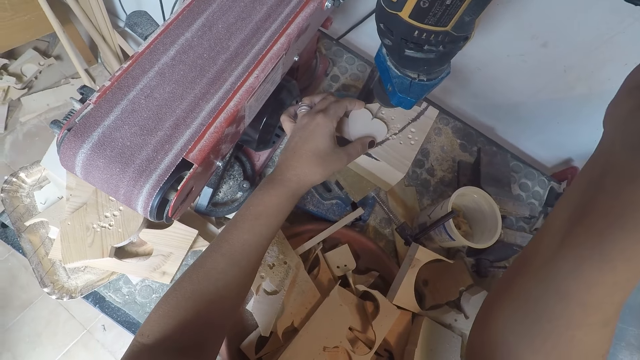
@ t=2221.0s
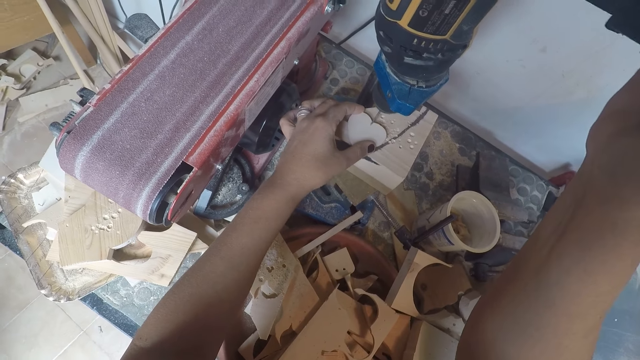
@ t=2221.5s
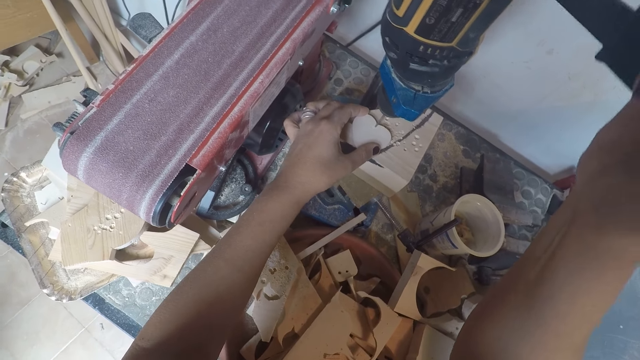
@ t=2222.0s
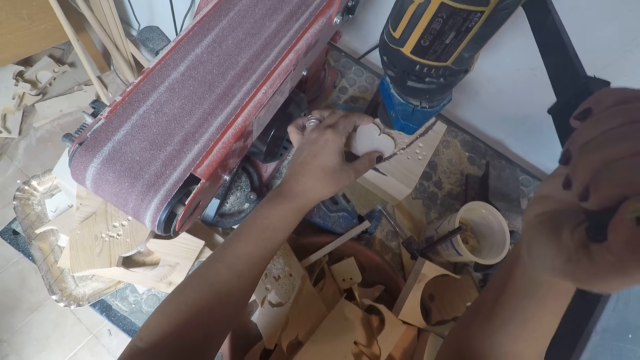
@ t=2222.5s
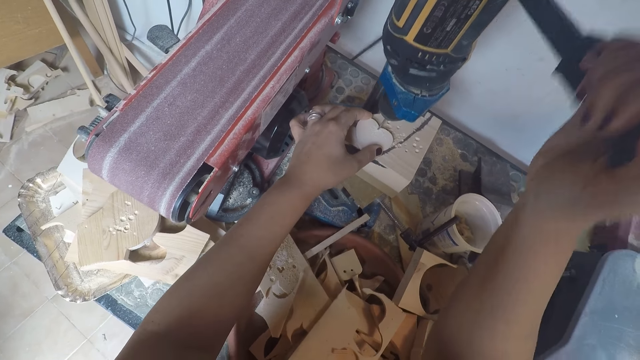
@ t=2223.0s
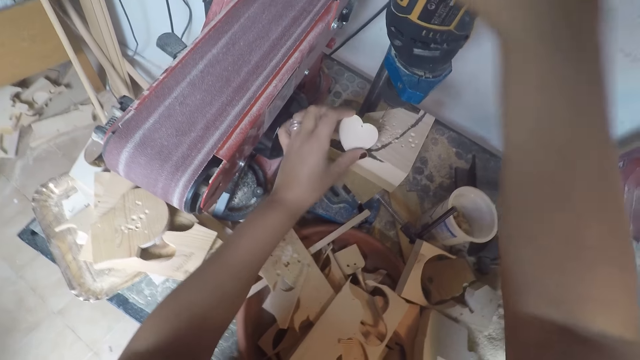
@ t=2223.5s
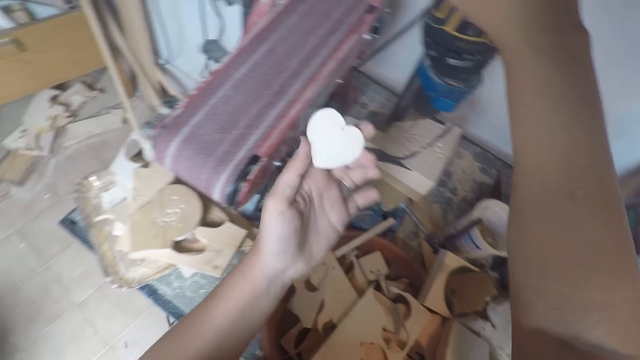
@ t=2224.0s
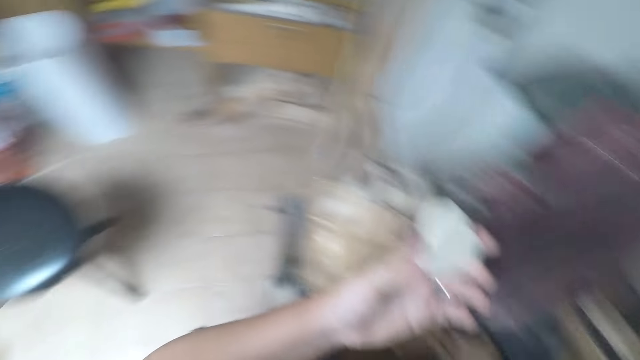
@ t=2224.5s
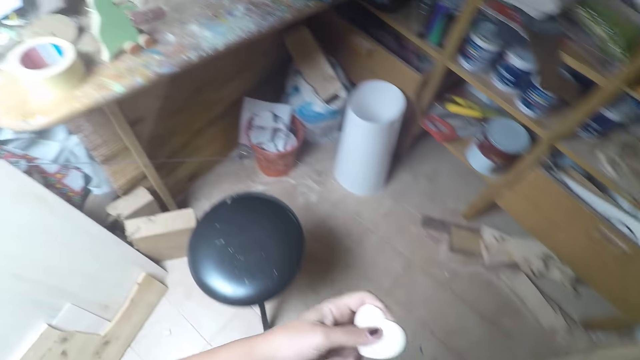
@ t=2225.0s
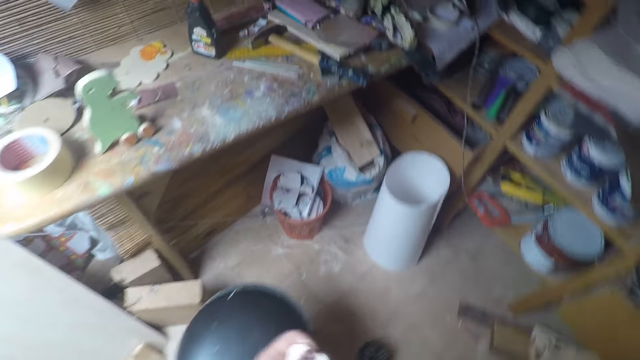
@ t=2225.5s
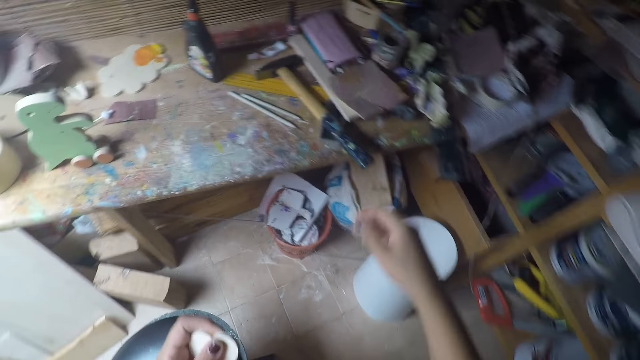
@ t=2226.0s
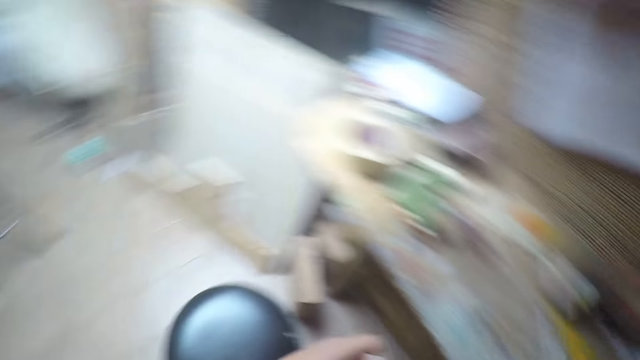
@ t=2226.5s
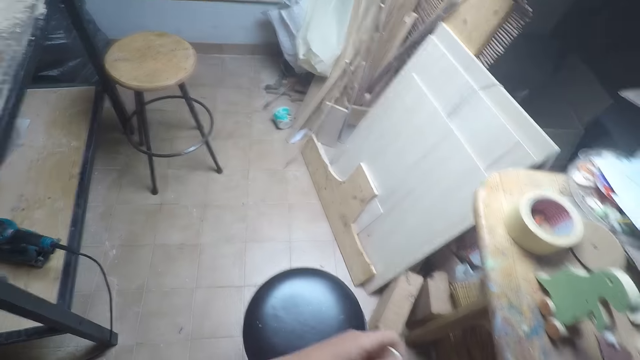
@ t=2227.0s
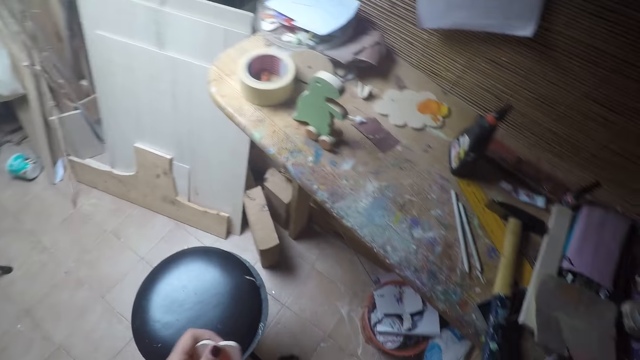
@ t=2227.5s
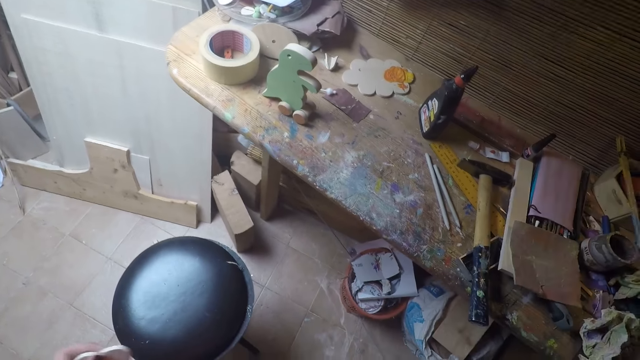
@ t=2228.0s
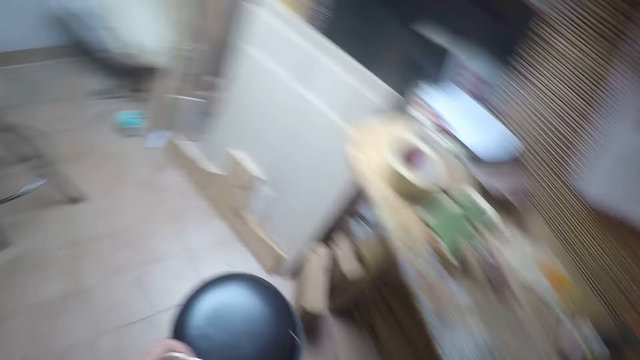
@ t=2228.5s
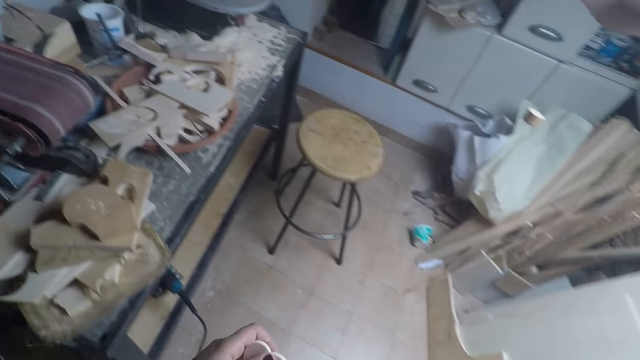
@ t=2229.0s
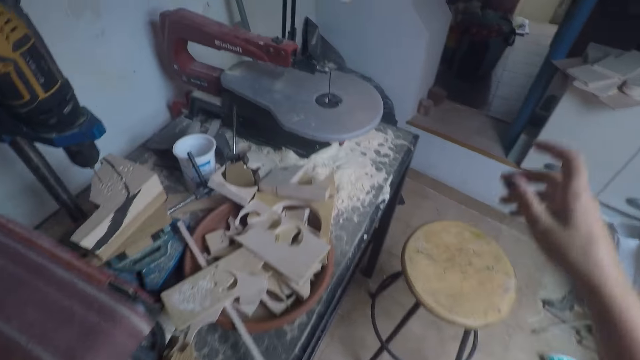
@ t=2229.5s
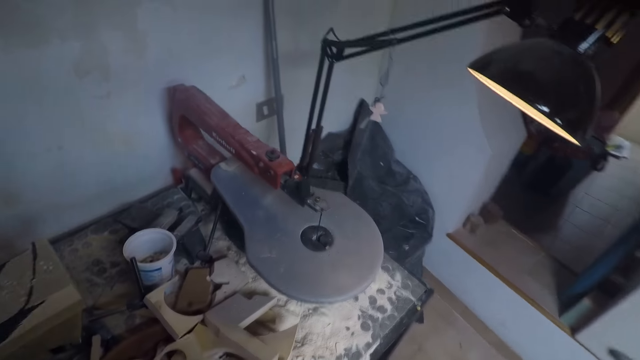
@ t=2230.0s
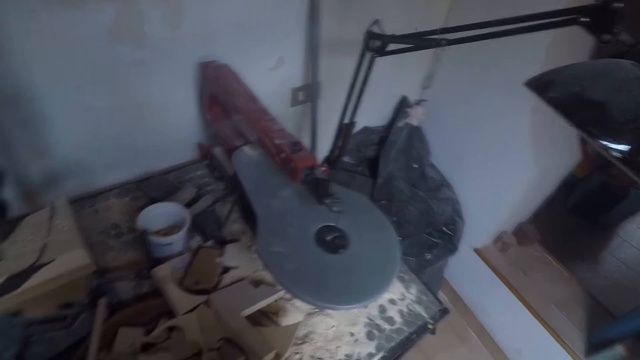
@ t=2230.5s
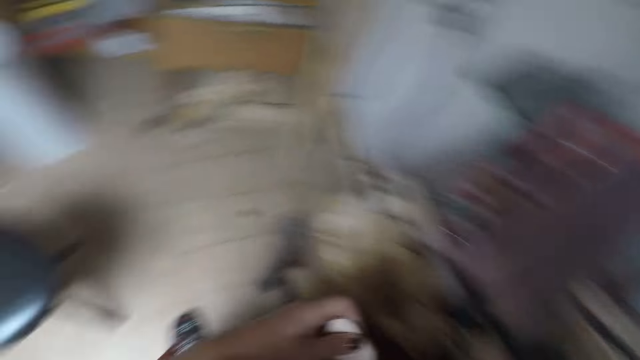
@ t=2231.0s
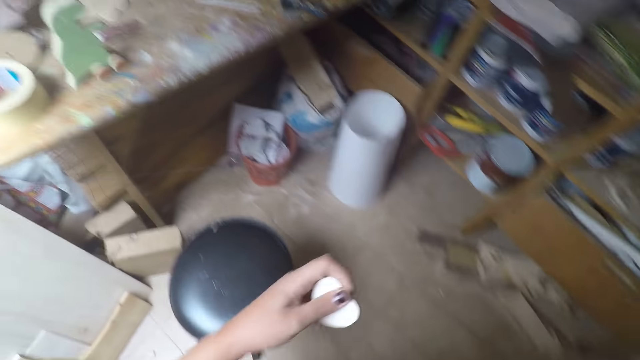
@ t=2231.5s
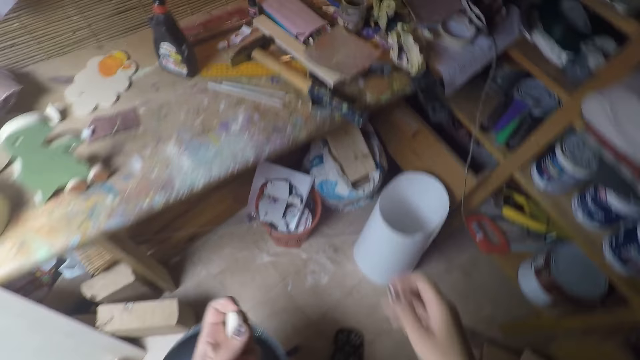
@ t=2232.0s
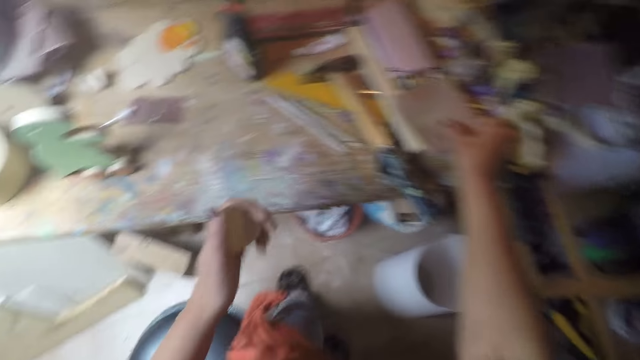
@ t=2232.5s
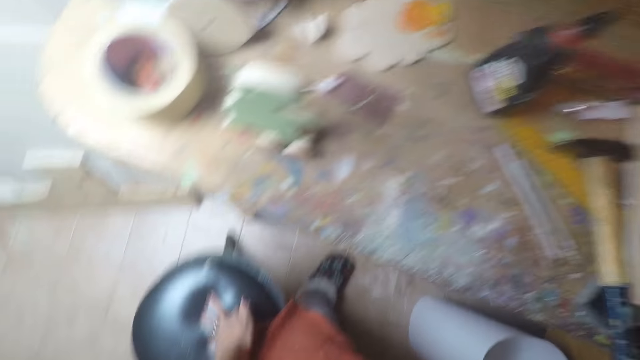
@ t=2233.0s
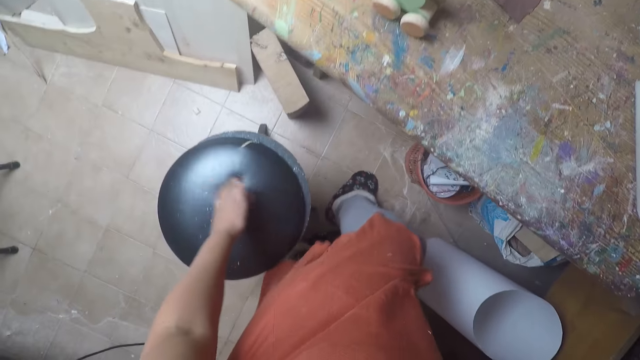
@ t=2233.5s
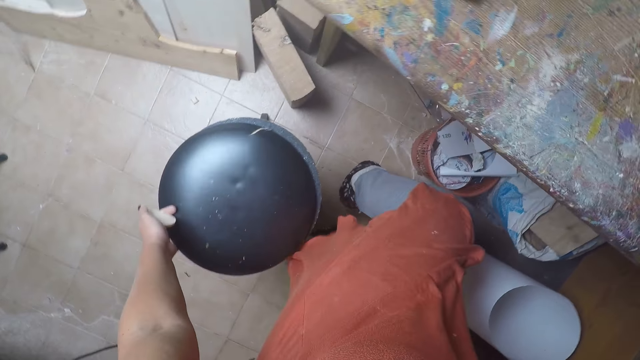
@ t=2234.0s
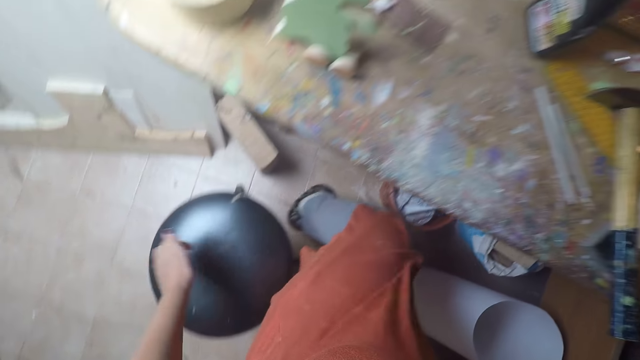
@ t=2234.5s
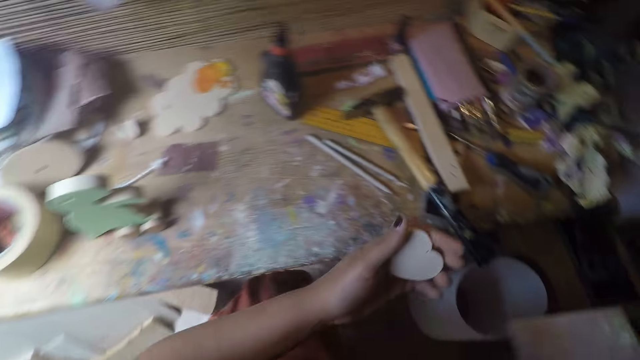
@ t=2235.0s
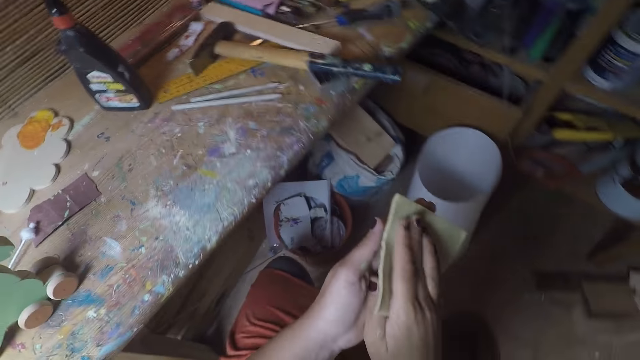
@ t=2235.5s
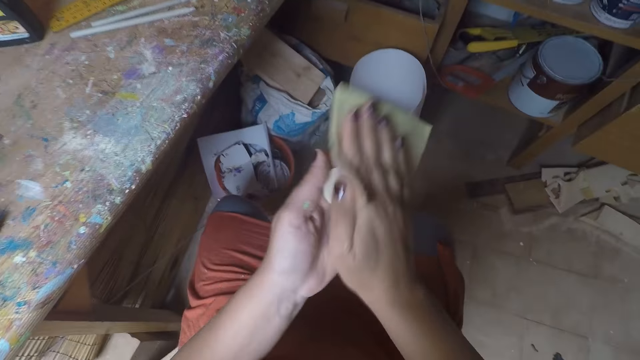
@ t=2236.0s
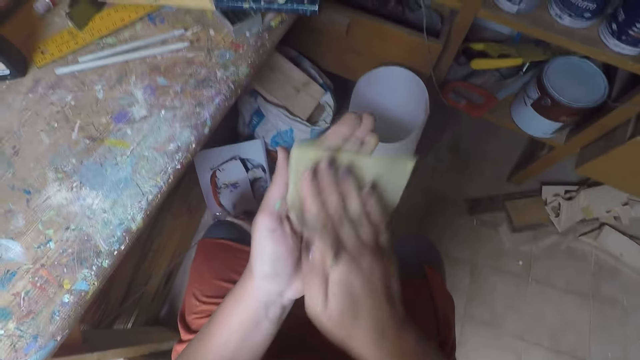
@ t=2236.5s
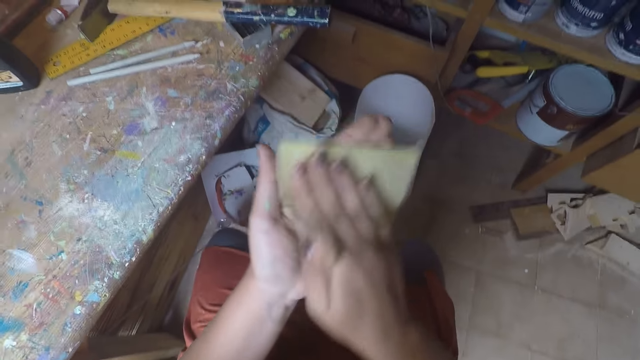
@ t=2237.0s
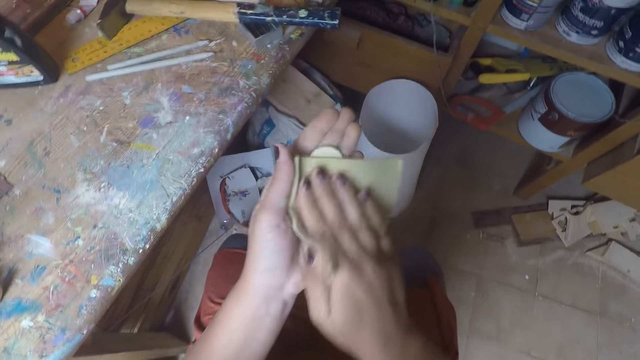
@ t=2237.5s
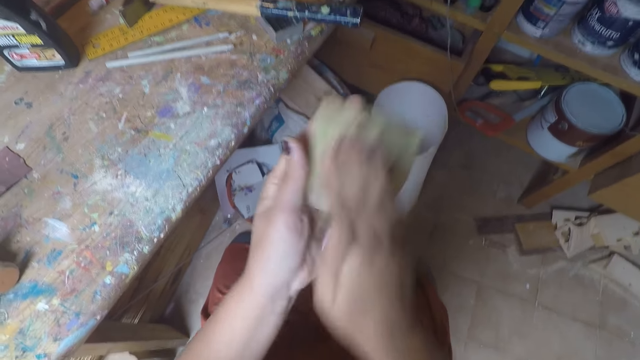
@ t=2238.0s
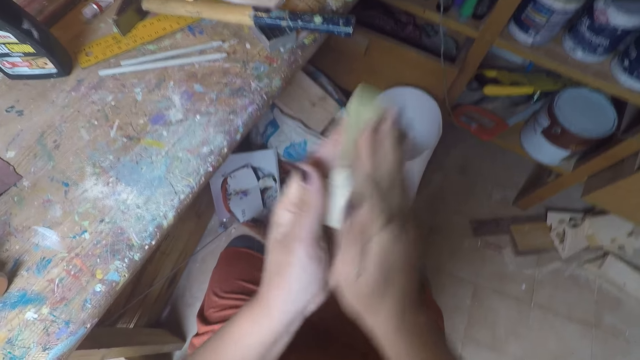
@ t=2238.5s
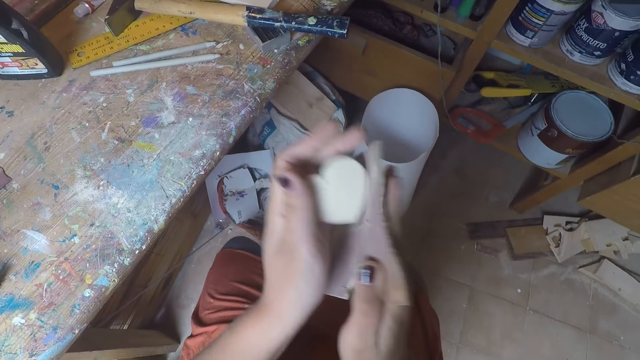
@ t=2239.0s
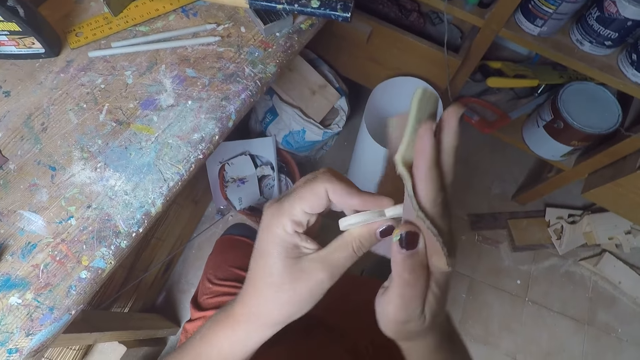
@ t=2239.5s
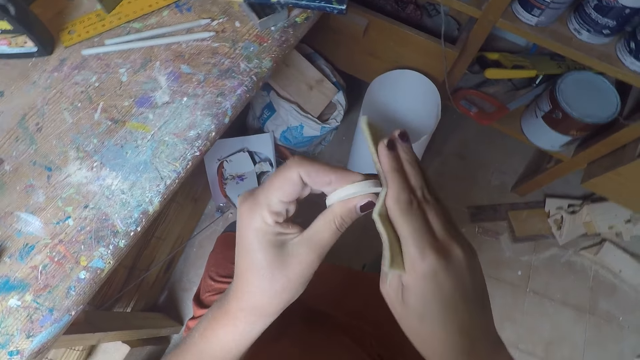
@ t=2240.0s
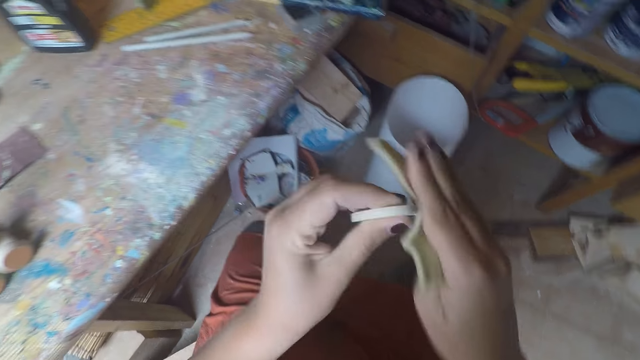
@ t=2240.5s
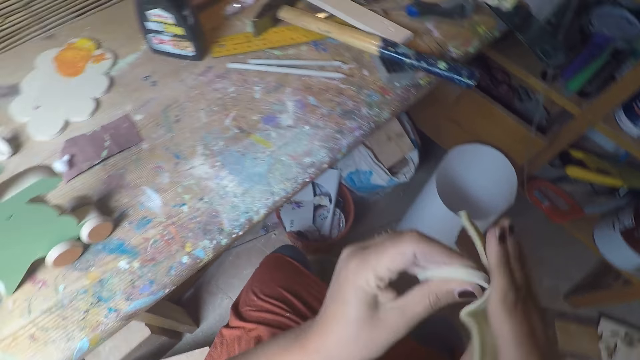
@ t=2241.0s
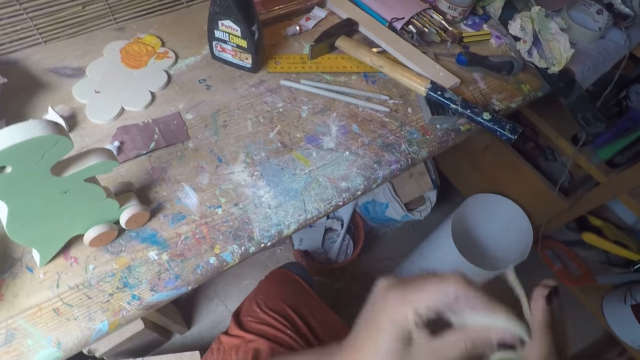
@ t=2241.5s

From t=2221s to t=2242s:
The camera wearer drills a hole on the wood. They pick the cut wood from under the drill. They walk across the workshop. They look around the workshop. They walk to the other side of the workshop. They touch a lampstand. They switch off the light. They walk toward the table. They pick sandpaper from the table. They lift a seat. They touch the seat. They clean the wooden heart with the sandpaper. They sit down.
